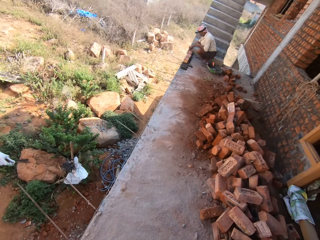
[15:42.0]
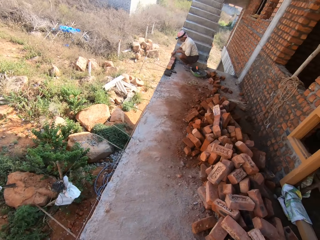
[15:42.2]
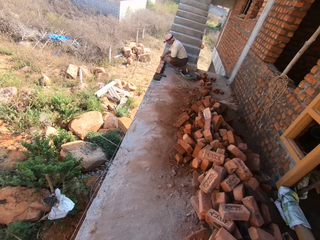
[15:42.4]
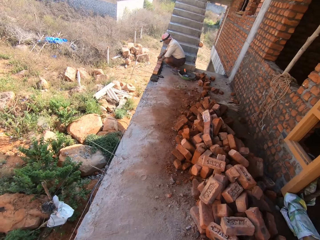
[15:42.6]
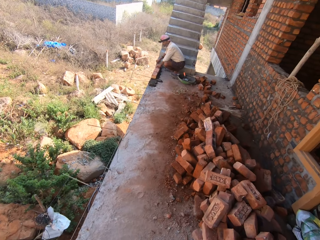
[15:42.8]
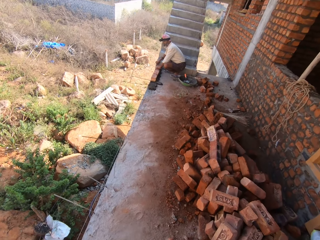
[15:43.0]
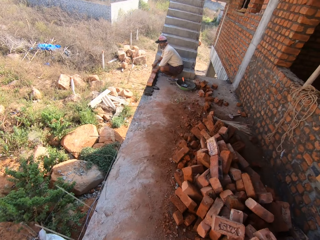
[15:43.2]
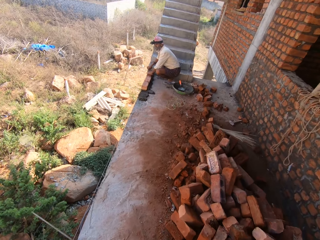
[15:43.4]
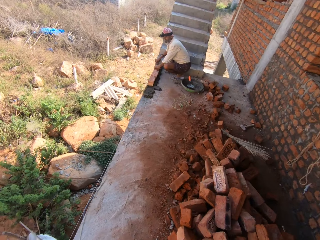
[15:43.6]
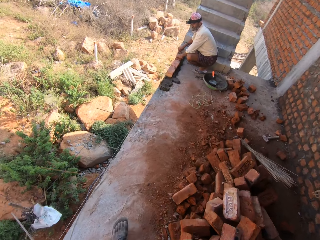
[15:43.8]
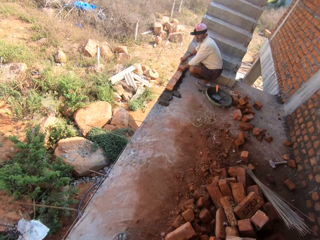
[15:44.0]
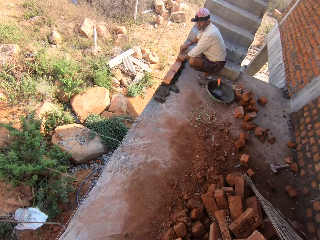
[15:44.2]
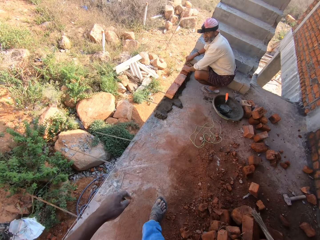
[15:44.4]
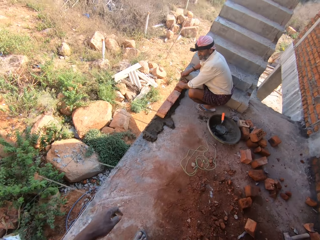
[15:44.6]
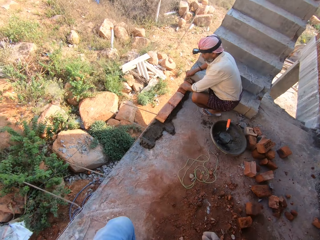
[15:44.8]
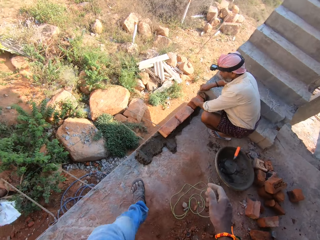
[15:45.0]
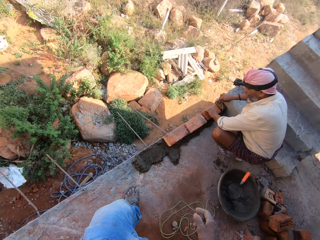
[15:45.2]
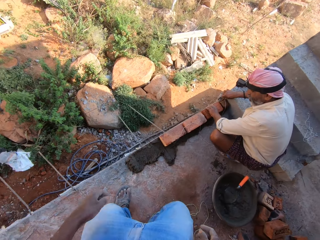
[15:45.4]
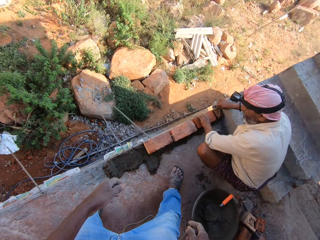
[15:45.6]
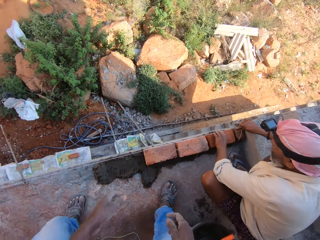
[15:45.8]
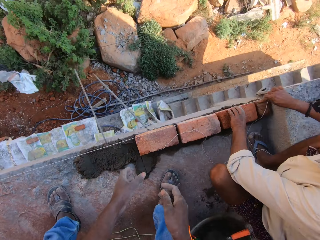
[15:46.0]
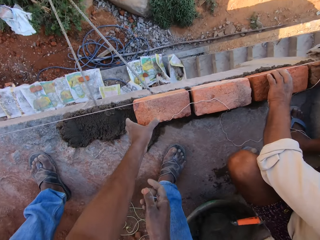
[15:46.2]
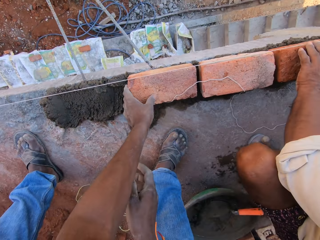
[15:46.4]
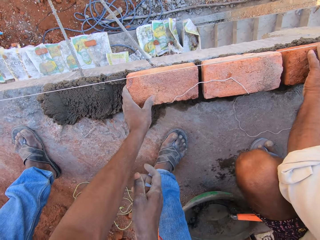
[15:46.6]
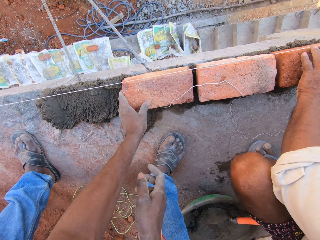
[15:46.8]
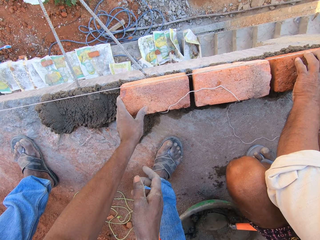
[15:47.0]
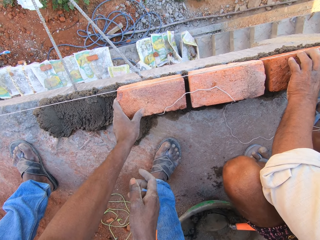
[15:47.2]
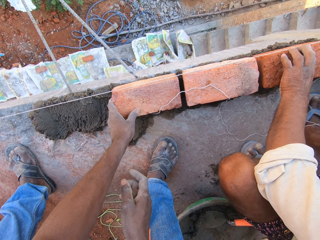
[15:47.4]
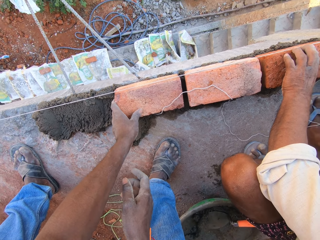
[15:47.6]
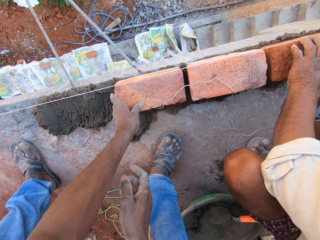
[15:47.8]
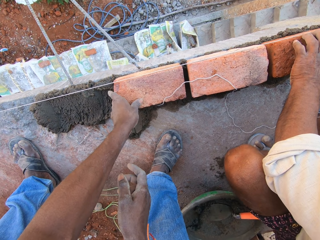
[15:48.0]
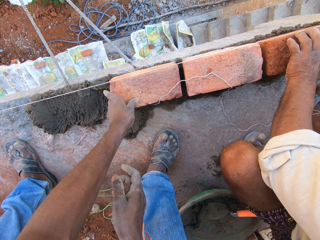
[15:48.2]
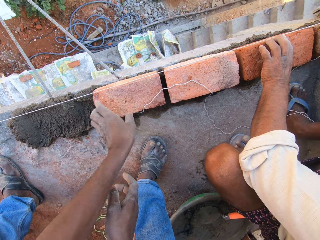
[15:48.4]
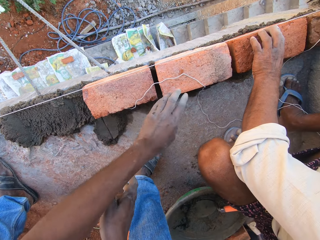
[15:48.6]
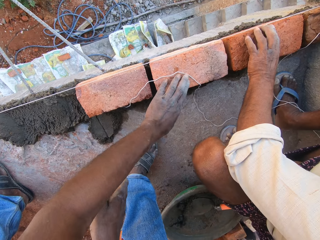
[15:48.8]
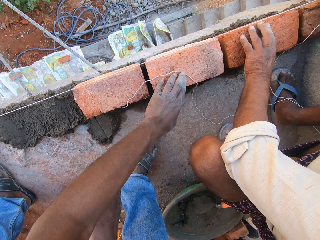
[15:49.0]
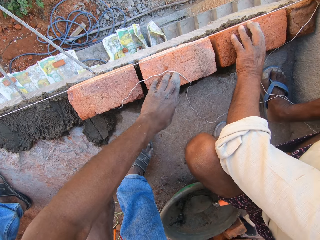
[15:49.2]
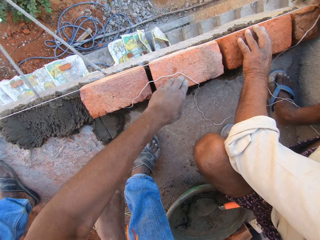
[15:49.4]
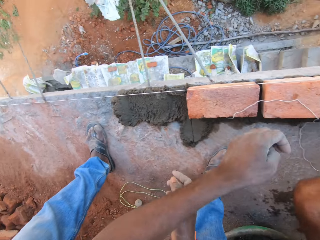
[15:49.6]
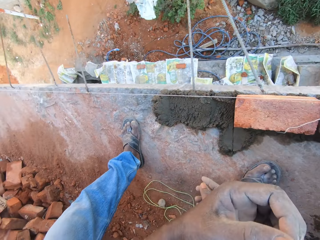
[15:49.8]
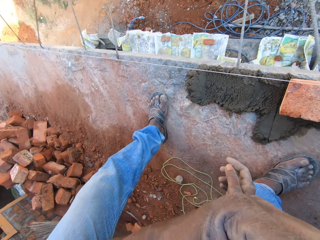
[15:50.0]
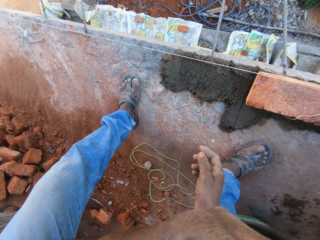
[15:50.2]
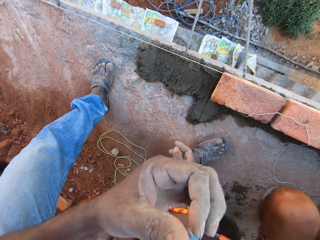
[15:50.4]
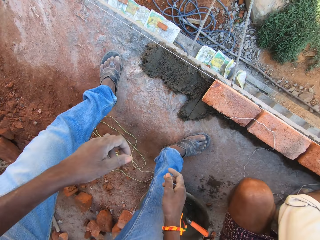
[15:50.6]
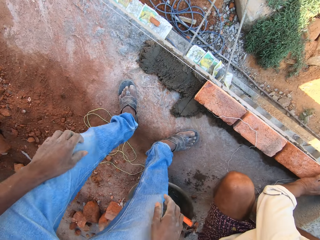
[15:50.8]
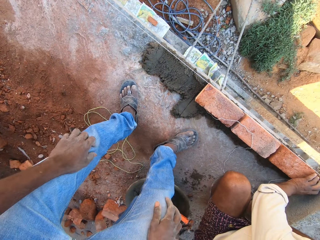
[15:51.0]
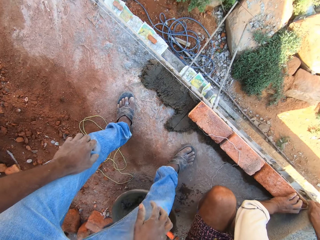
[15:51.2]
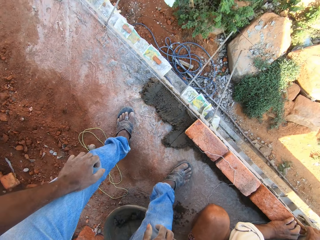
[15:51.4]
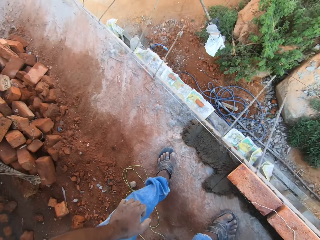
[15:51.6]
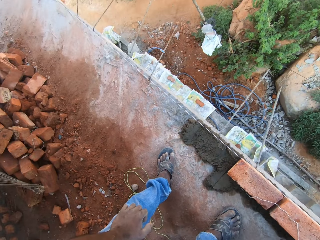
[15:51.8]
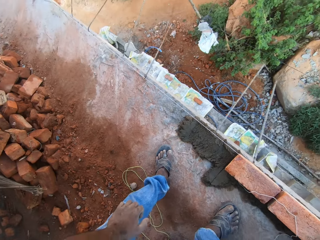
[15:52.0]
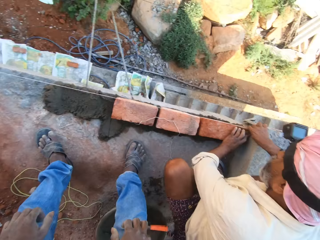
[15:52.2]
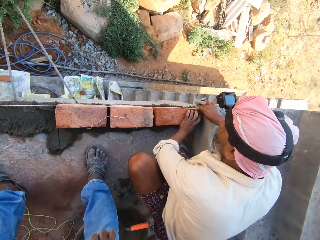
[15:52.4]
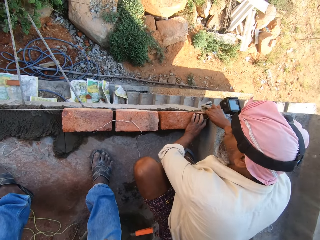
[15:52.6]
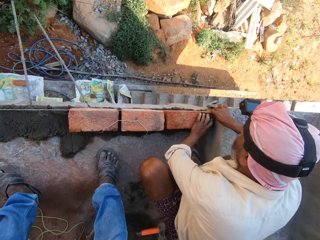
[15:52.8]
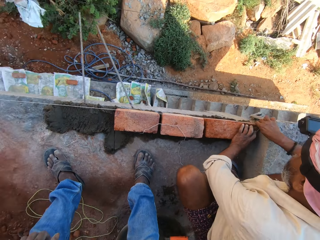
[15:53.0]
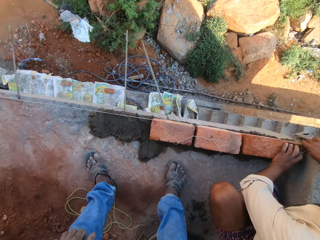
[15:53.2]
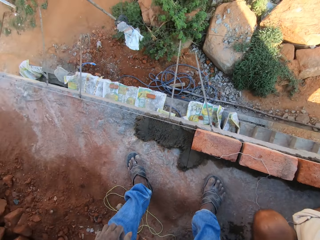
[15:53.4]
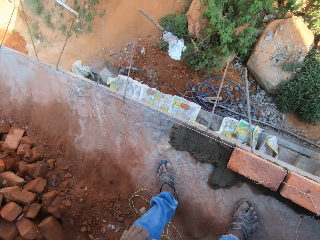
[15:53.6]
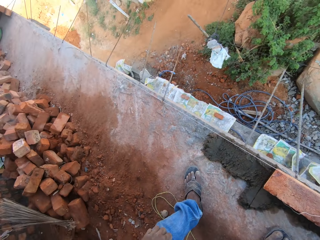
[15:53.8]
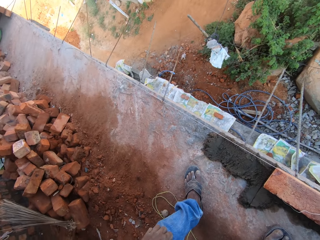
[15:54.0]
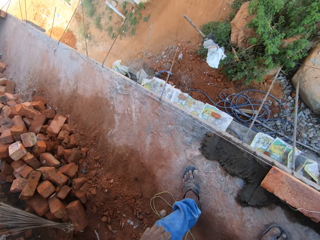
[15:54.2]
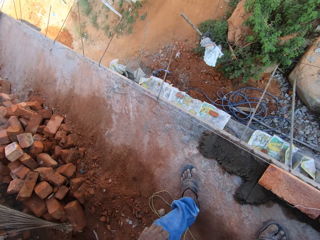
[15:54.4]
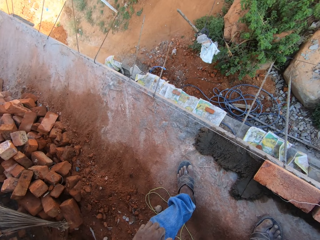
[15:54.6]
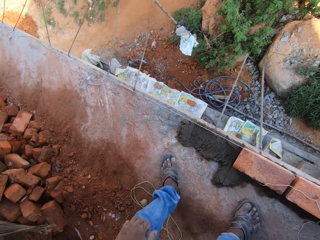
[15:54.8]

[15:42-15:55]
The camera wearer walks around. They raise the left hand. They raise the right hand. They adjust a brick on the mortar with the left hand. They hold the brick. They look around. They raise the left hand. They drop the left hand. They look around. A man adjusts bricks on the mortar. The camera wearer looks around.

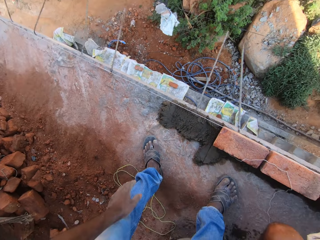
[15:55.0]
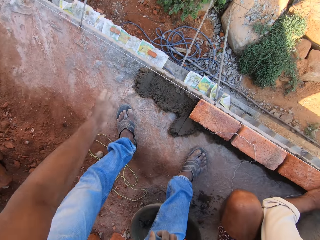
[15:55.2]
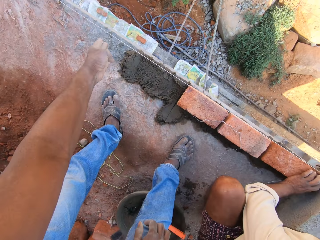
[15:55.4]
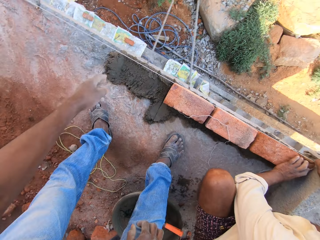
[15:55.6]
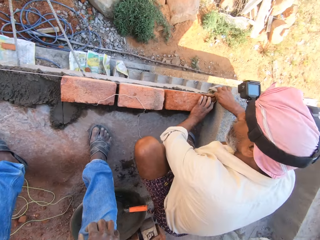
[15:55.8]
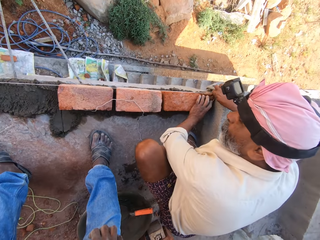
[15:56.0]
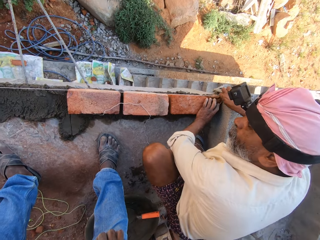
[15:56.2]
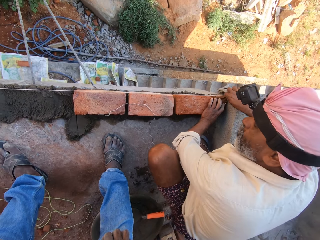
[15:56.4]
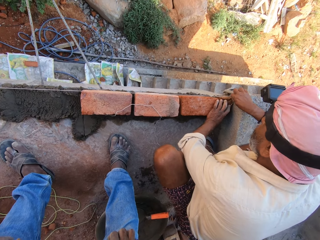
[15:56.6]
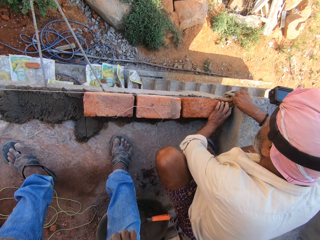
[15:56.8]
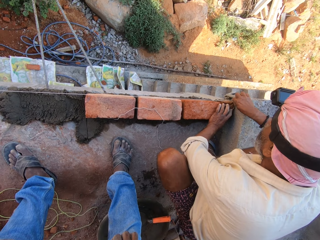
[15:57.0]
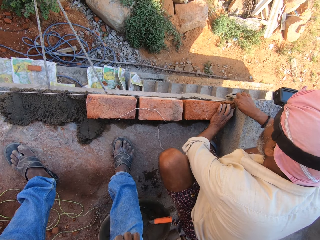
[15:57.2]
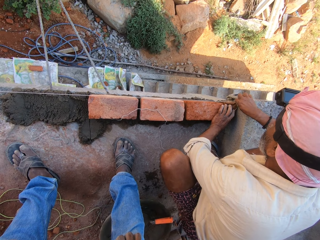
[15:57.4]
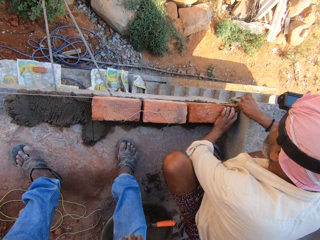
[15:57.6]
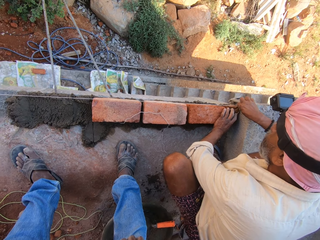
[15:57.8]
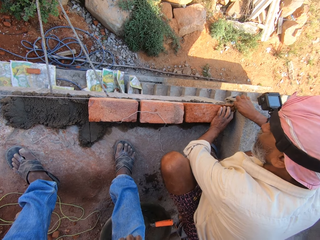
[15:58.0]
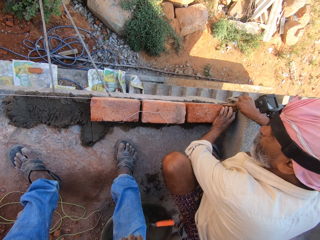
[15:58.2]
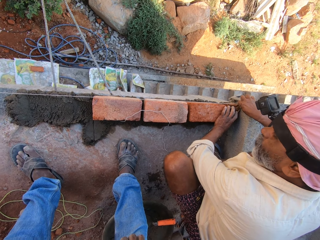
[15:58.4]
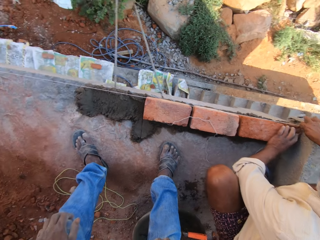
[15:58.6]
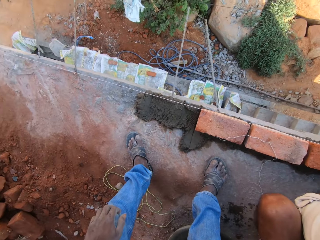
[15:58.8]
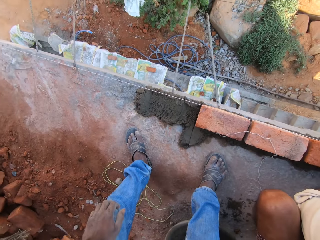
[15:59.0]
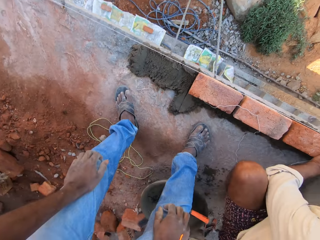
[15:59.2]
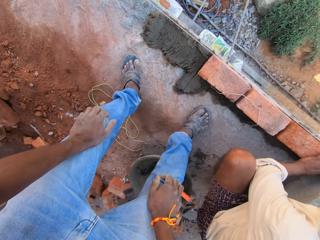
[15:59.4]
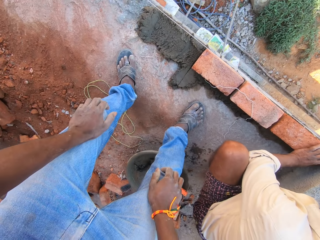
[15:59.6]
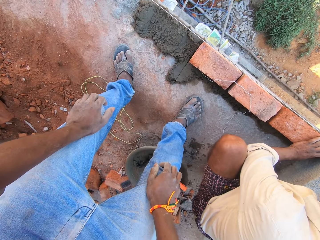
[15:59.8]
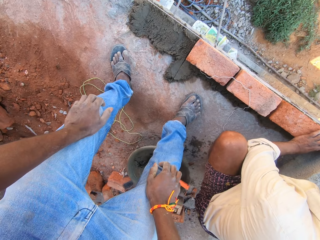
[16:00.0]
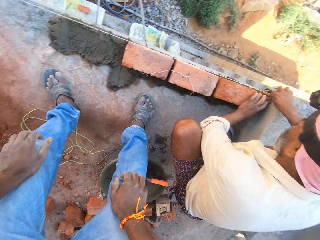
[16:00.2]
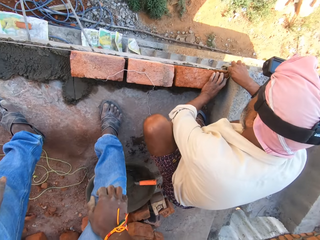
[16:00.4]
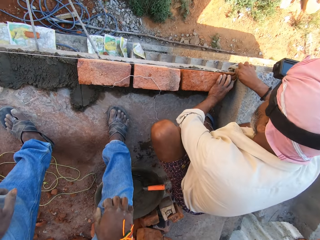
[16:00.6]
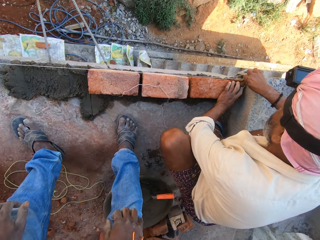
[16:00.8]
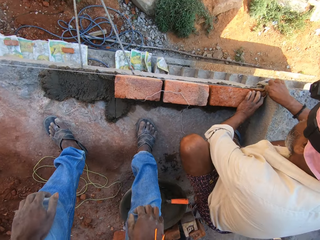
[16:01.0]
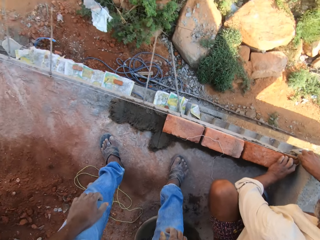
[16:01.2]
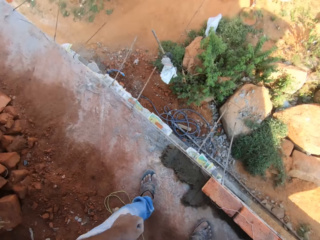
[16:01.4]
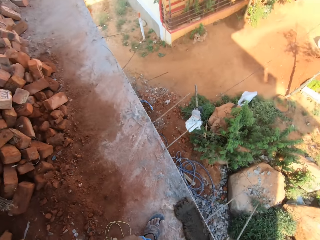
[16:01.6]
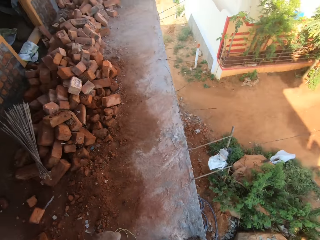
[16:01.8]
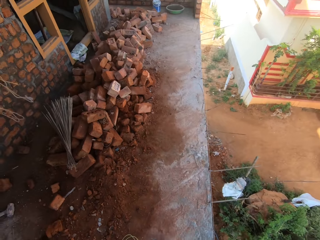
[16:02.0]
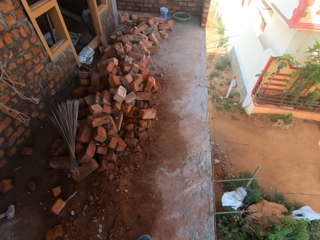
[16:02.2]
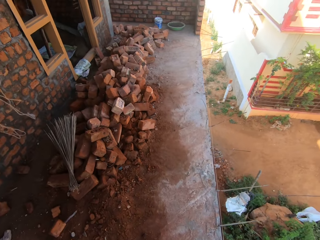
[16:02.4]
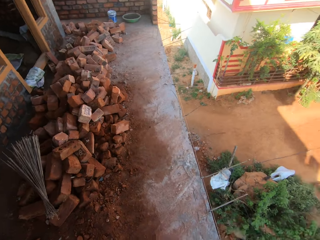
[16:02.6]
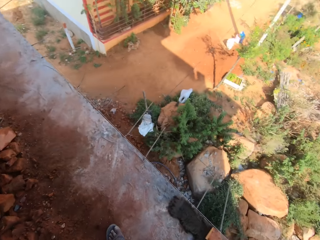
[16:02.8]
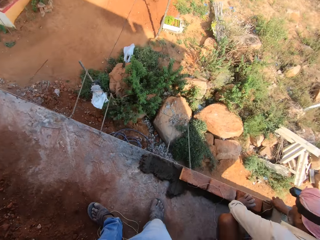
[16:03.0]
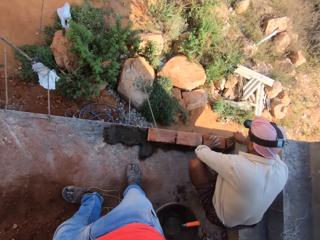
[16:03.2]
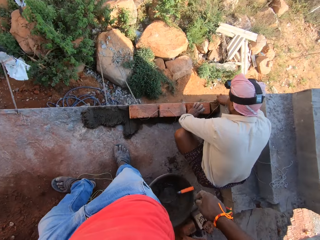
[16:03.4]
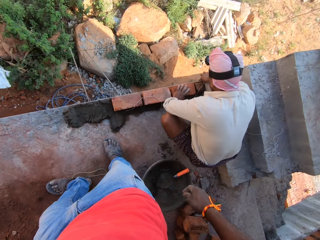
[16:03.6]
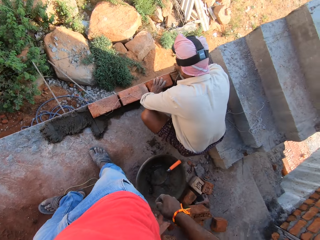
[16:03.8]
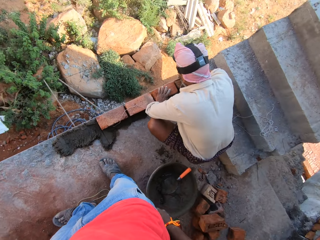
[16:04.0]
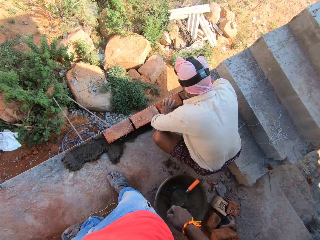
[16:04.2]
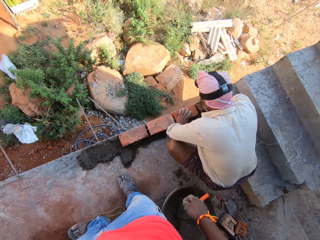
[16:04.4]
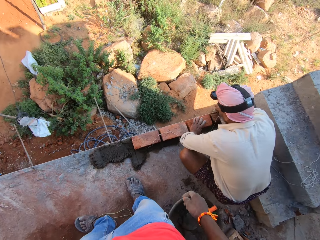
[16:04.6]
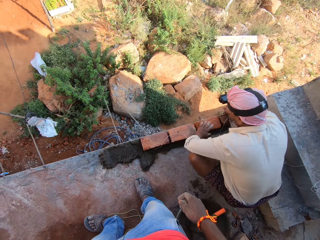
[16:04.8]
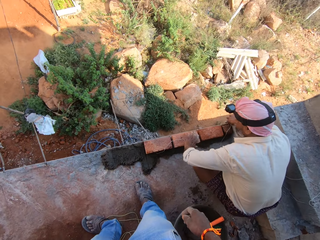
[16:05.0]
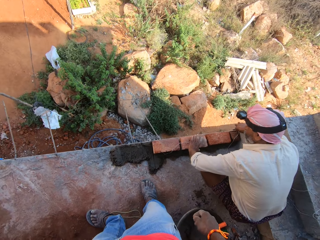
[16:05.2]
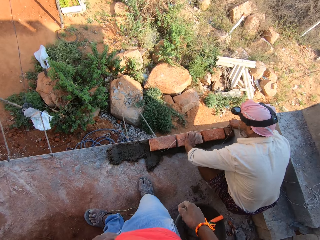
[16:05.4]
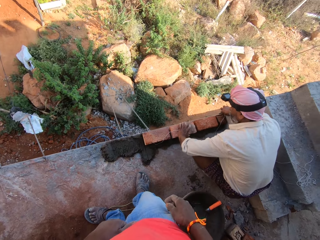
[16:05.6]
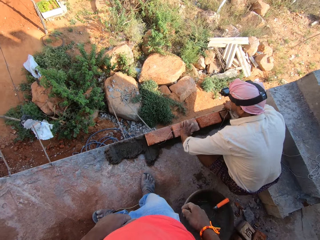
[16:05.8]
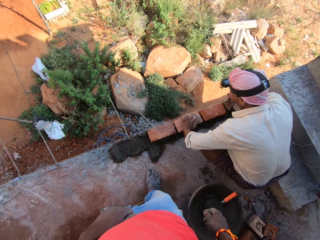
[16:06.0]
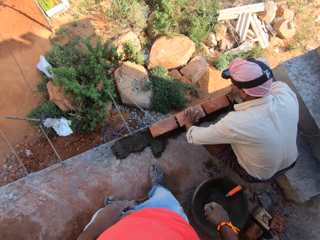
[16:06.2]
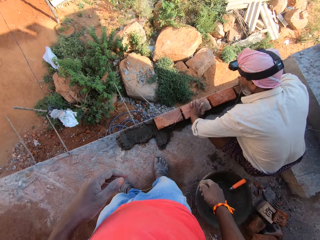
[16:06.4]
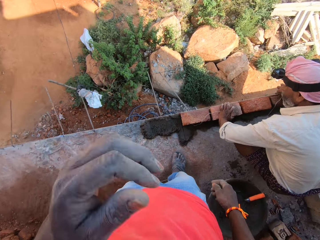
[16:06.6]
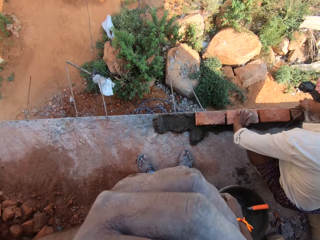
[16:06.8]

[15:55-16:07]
The camera wearer stretches the left hand. He looks around. He holds his knees. A man adjusts bricks on the mortar. The man holds a brick.
